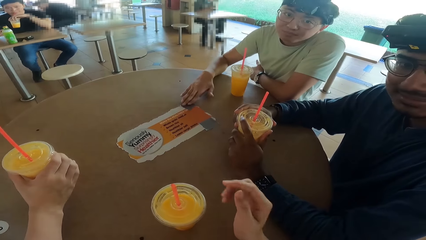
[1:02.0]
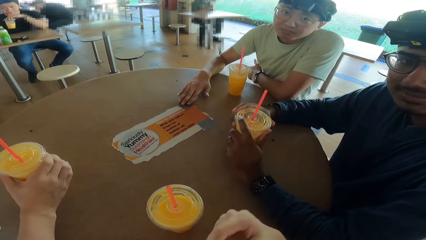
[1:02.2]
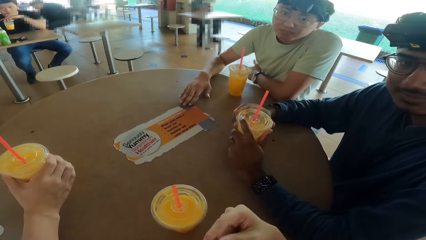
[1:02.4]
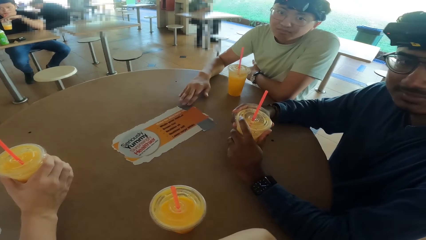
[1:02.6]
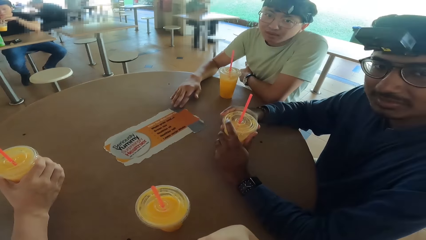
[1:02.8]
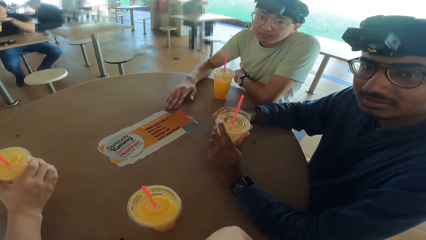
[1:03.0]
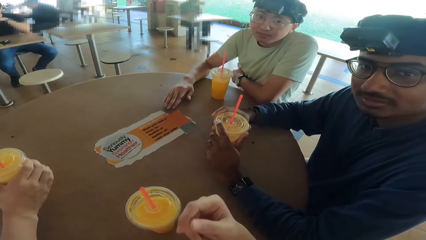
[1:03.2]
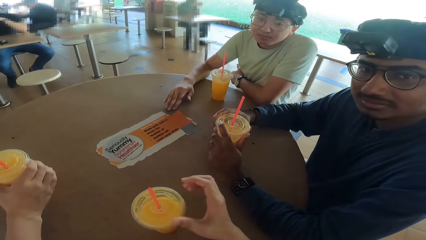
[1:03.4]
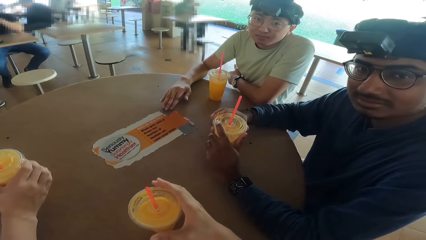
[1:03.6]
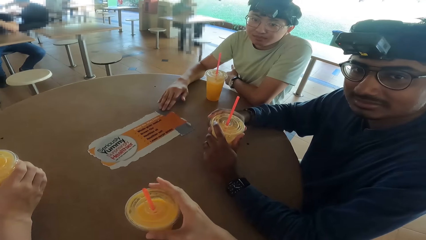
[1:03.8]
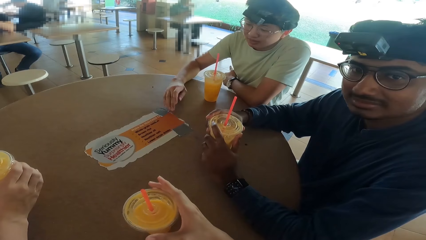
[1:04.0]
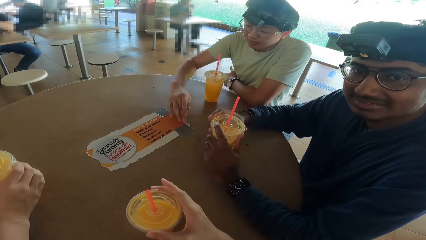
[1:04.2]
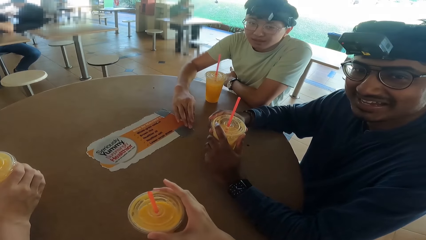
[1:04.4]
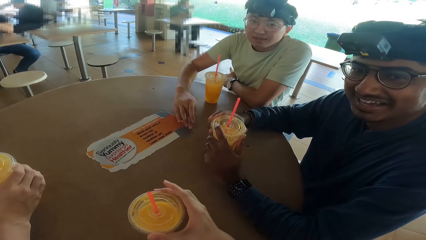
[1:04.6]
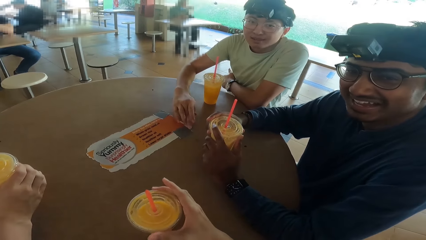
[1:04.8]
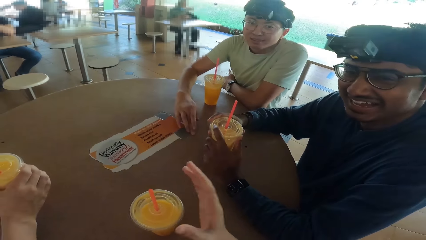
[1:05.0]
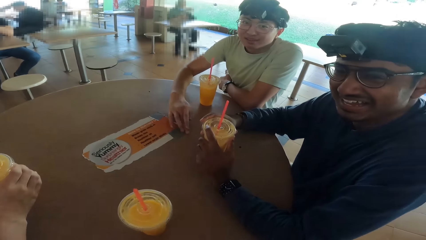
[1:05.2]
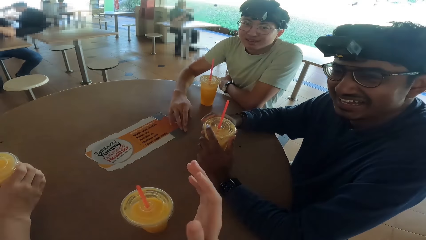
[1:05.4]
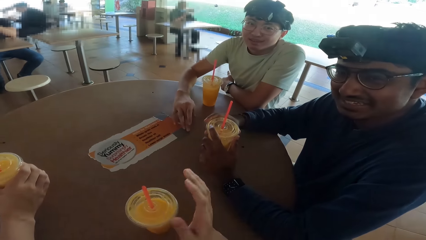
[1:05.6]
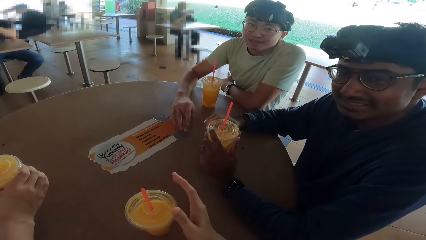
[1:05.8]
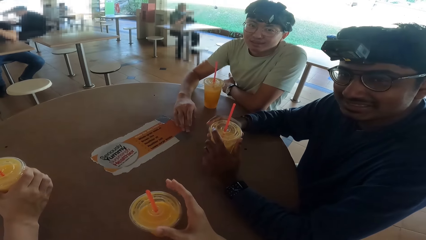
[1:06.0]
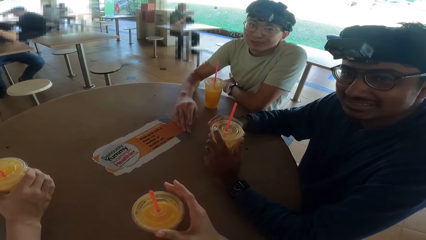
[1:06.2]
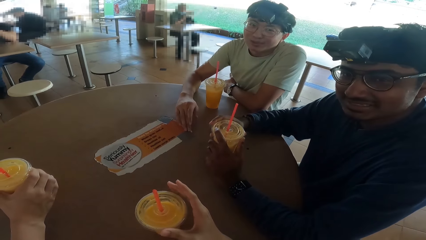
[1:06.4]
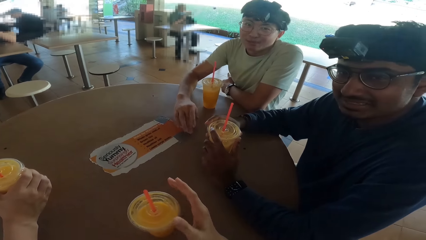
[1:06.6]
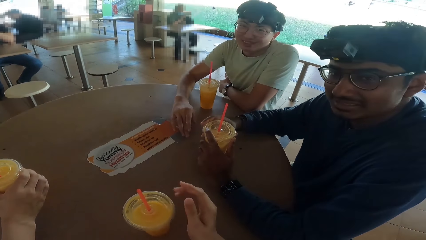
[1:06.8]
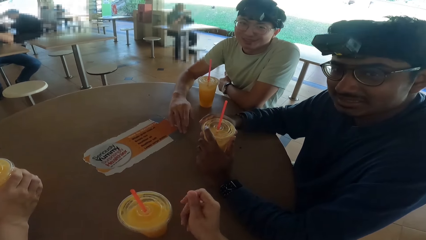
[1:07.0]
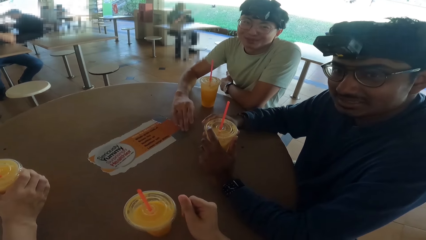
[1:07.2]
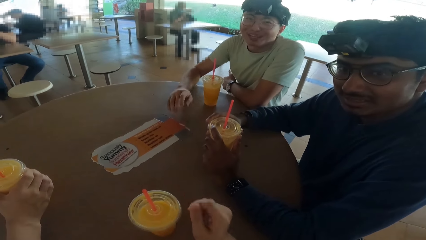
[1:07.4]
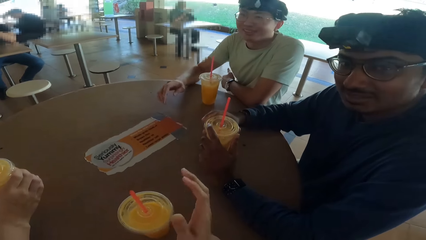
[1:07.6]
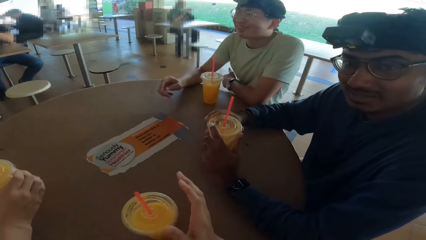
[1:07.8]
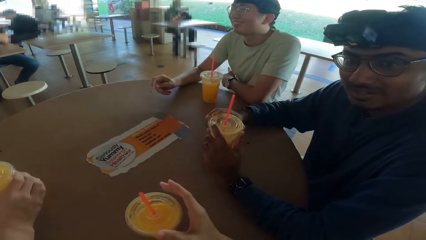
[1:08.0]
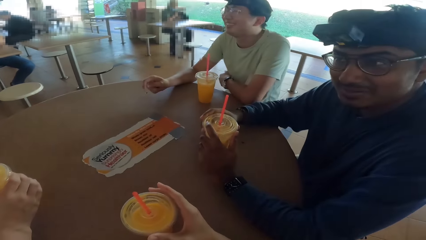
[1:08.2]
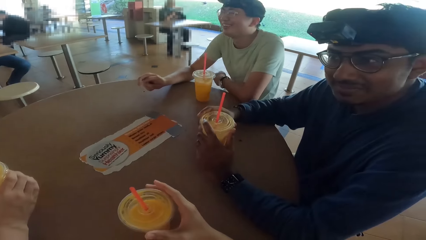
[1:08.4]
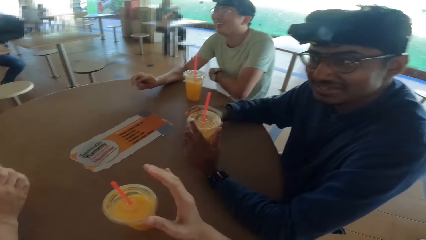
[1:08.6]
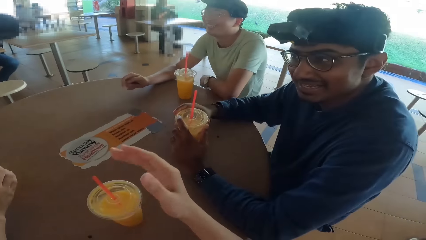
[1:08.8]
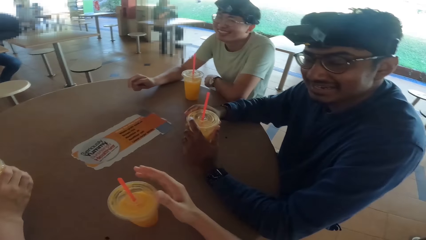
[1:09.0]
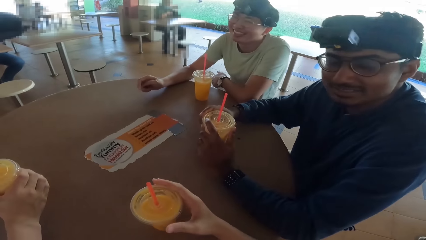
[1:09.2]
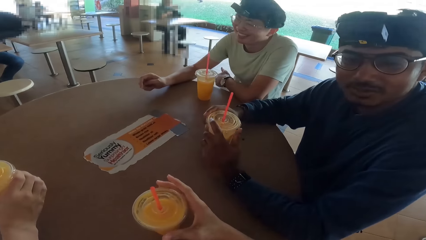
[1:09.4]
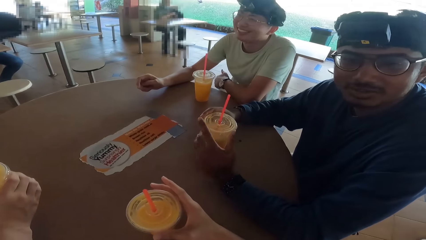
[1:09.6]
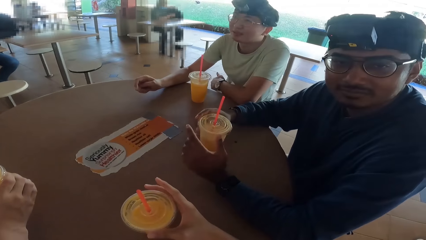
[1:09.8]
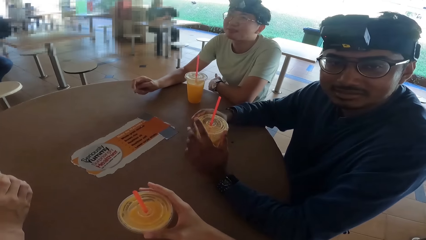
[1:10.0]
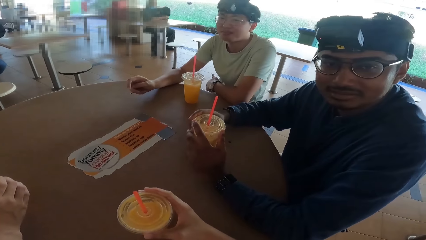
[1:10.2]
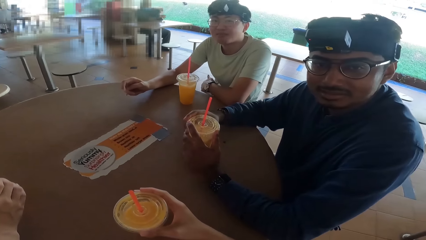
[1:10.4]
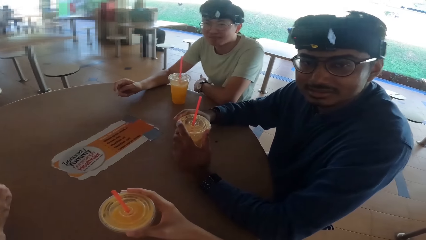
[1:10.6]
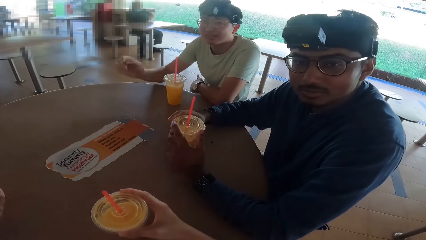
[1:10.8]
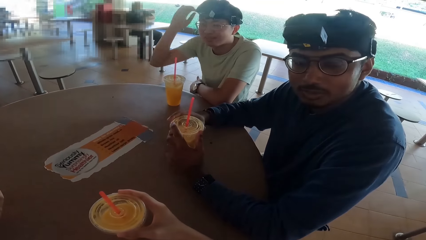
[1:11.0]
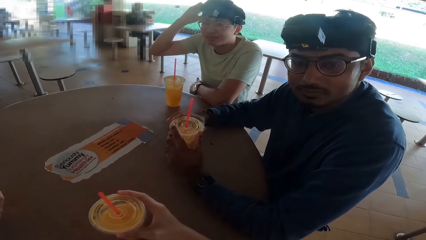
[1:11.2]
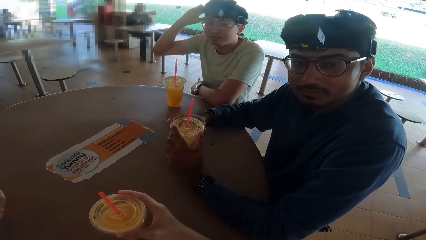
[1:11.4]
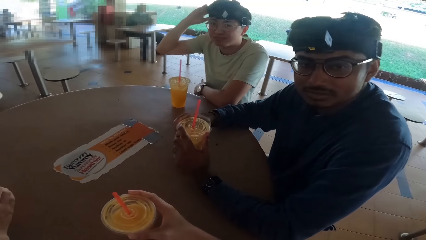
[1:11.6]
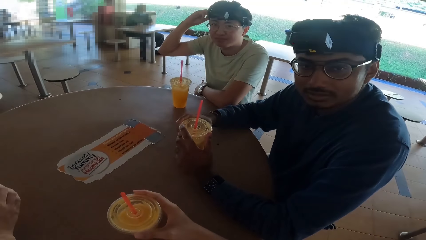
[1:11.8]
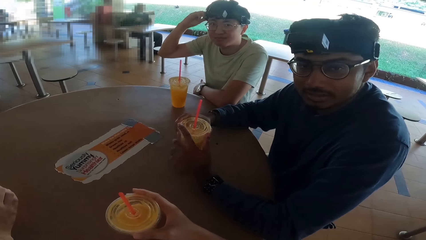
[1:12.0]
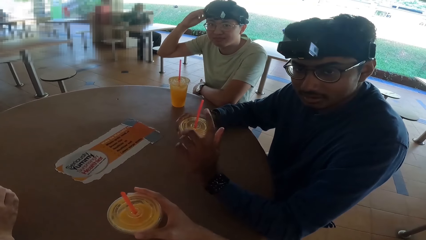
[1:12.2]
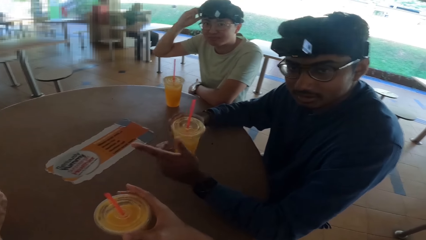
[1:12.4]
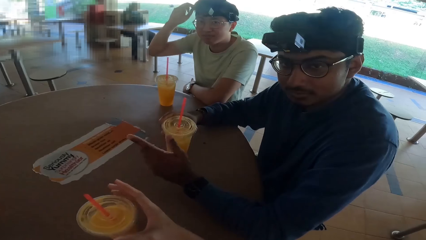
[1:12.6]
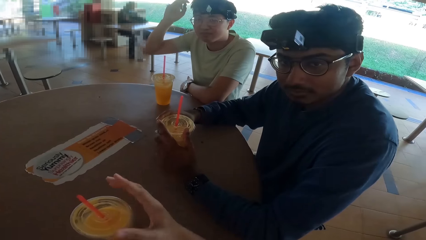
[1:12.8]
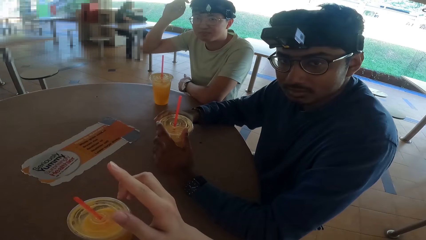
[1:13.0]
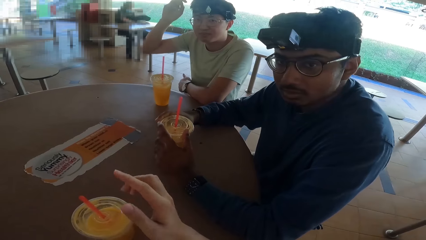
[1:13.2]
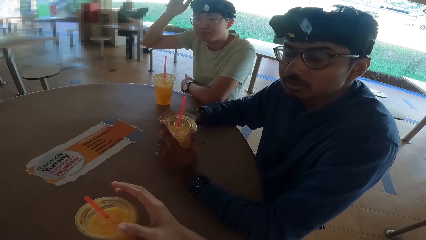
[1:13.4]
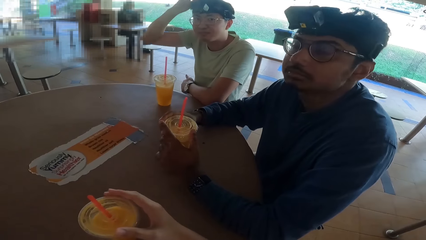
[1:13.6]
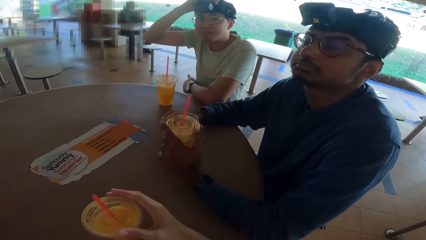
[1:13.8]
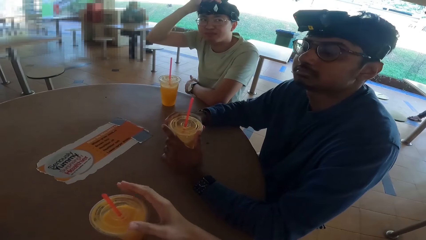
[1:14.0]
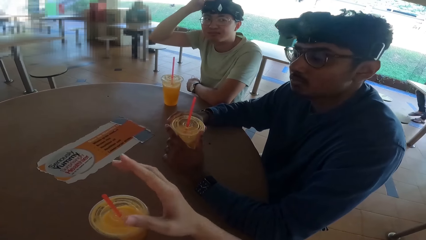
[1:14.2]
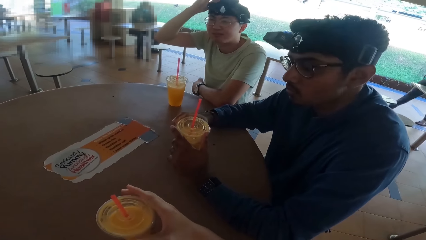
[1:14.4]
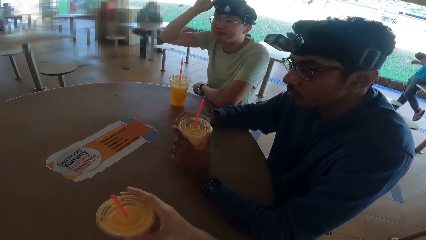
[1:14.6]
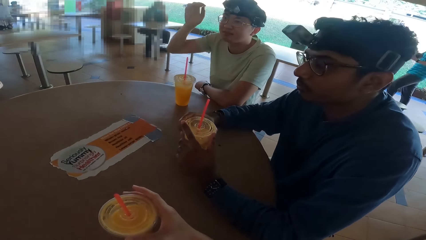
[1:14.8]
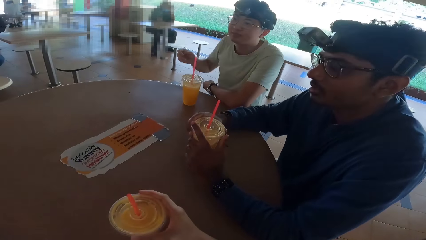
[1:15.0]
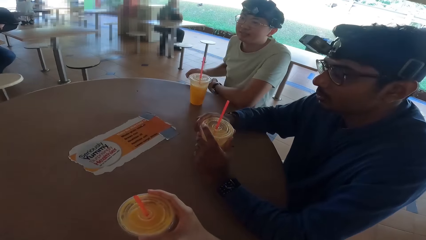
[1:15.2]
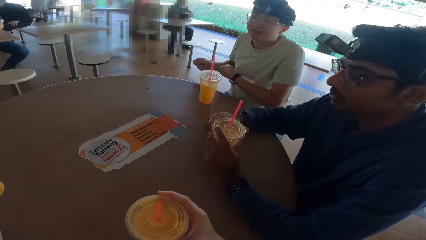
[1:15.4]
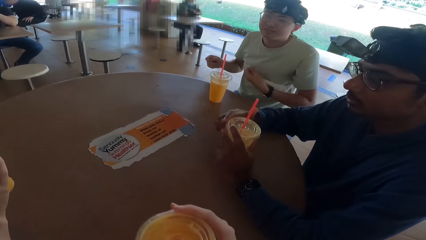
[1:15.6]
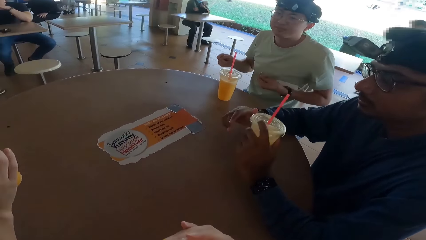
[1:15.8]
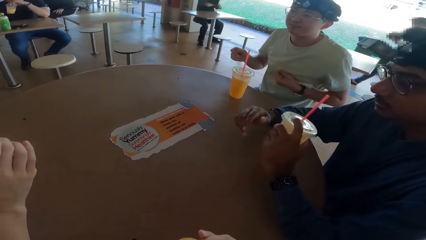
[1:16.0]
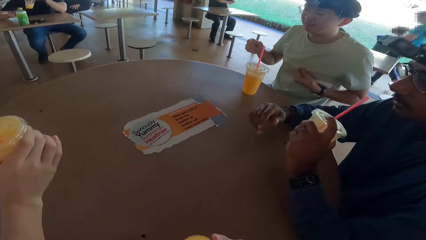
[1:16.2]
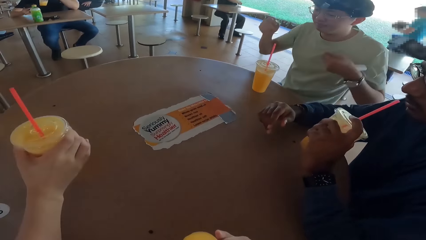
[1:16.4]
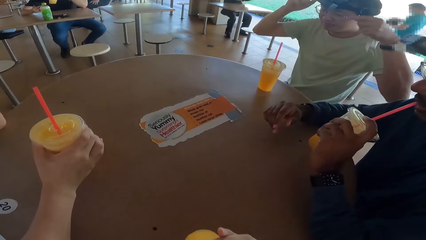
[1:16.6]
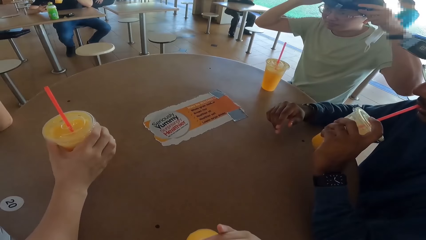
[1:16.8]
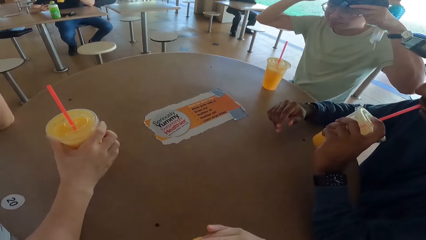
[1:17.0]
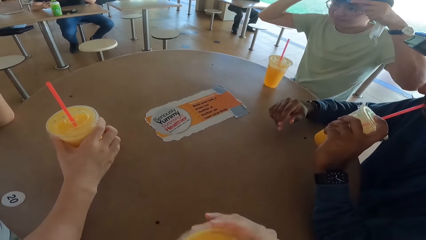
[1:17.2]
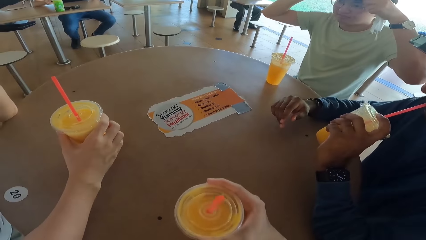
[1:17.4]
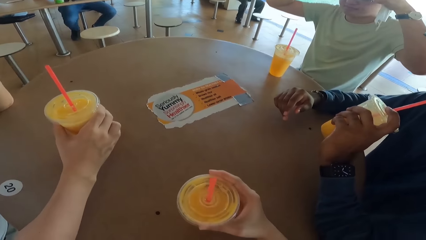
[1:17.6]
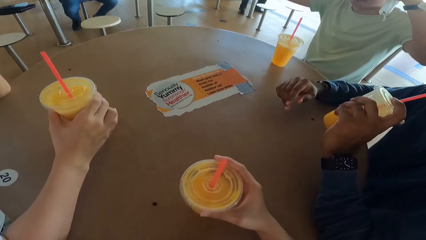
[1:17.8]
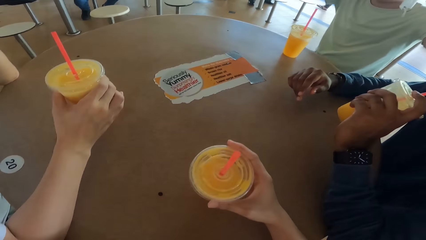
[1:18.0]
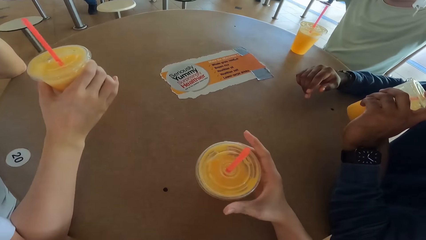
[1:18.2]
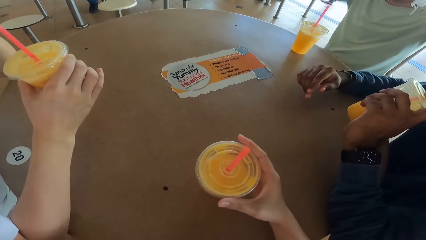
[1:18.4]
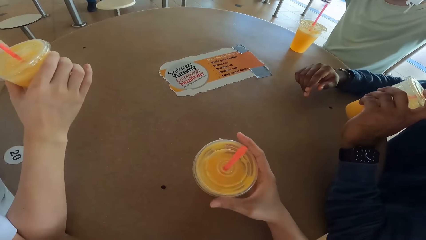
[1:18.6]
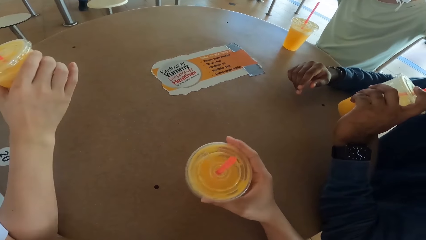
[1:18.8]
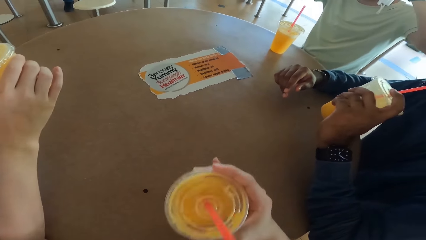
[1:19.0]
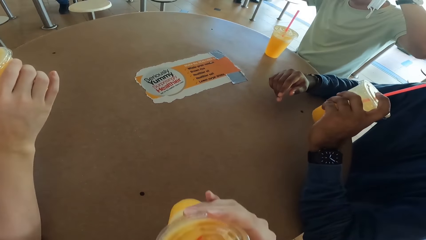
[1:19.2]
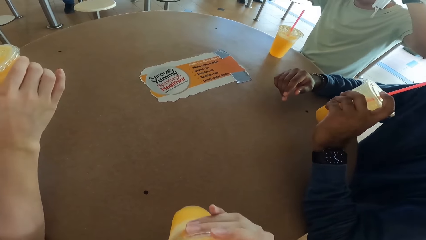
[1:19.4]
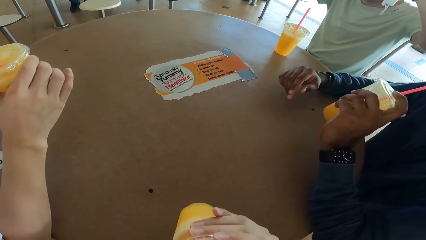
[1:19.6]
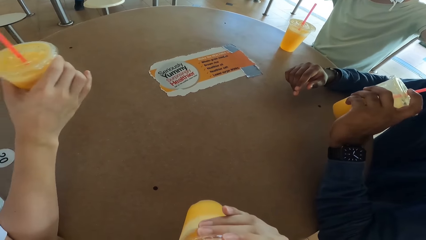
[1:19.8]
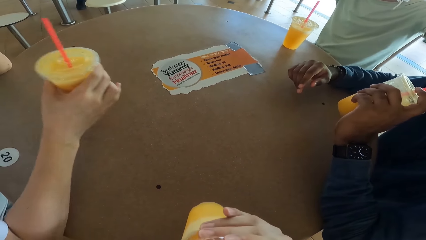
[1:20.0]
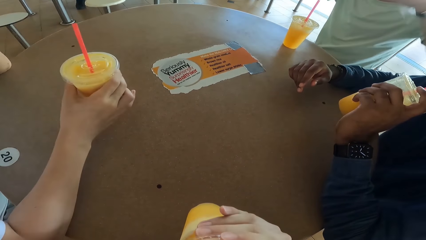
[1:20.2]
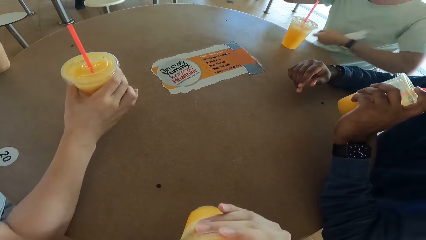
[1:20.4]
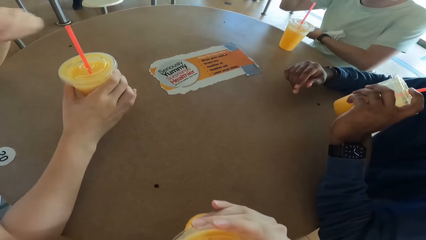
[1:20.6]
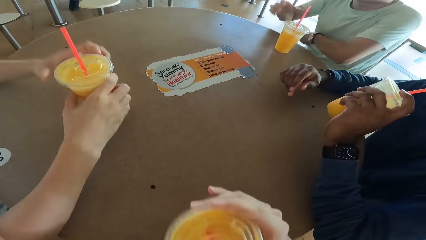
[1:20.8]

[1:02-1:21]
A person touches a table with a hand and scratches his head with a hand. Another person takes a drink. The camera wearer takes a drink. A third person places down a drink and takes a drink.
